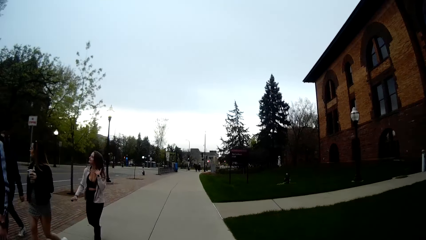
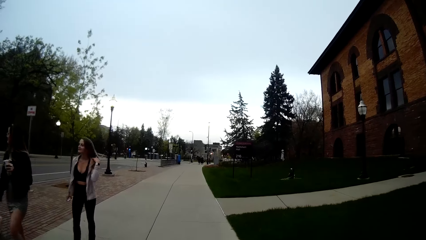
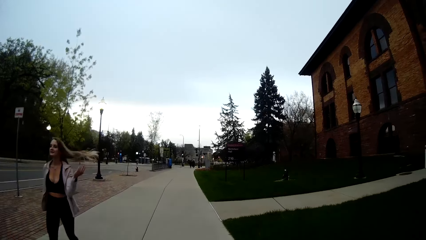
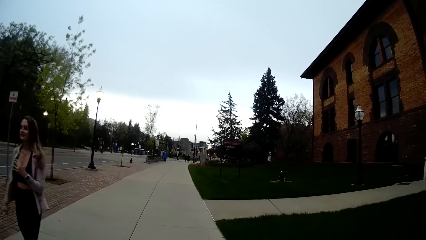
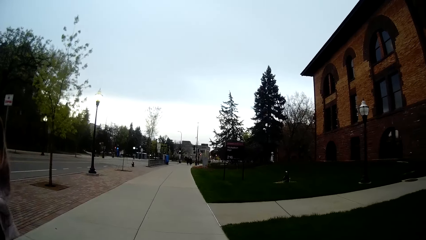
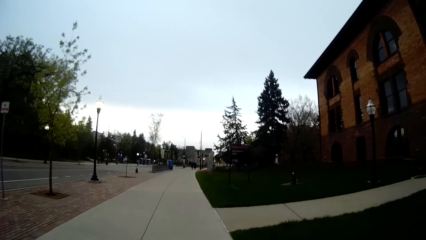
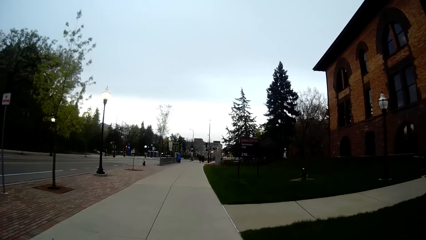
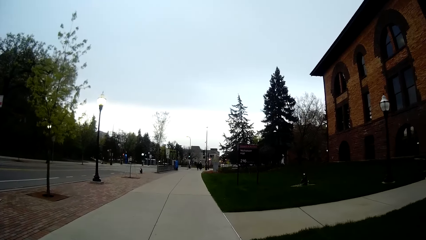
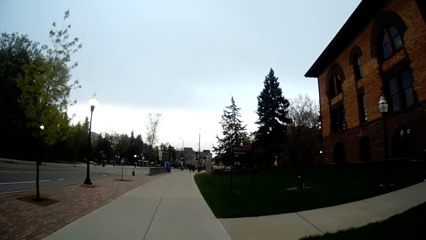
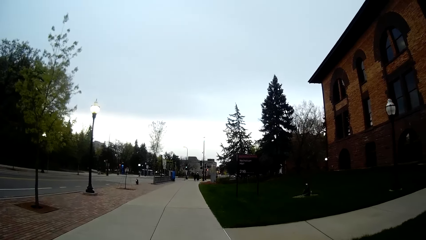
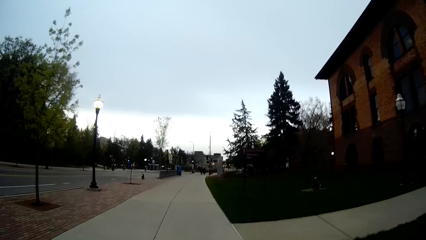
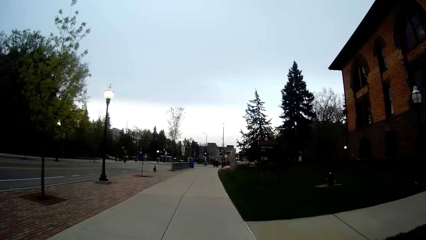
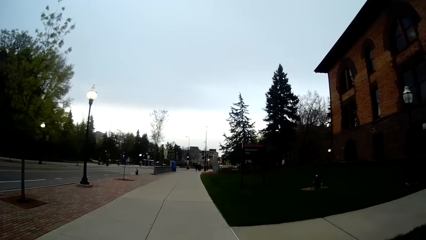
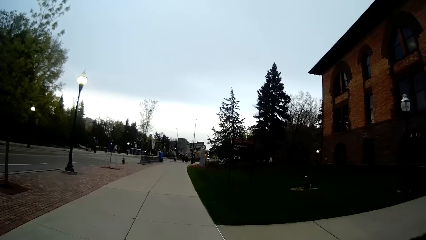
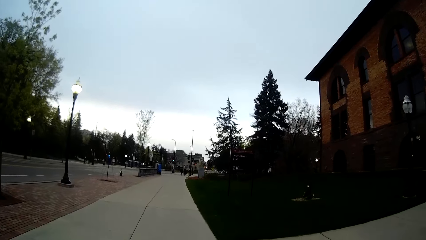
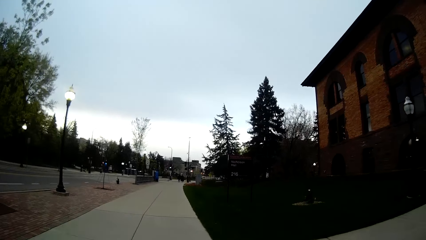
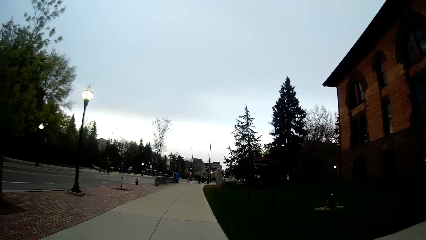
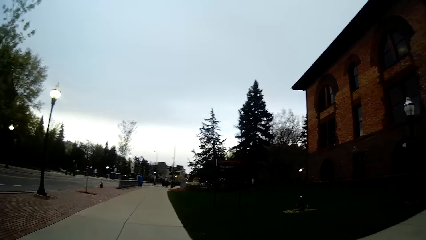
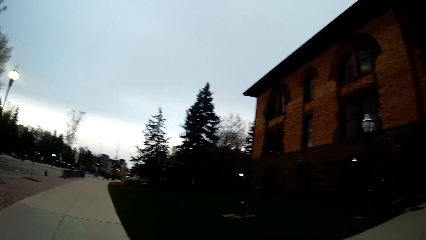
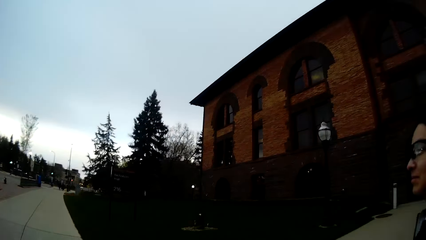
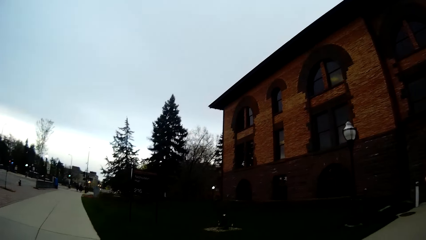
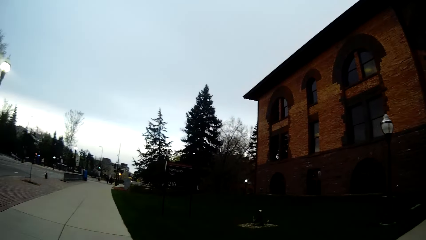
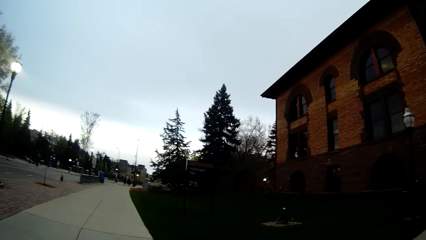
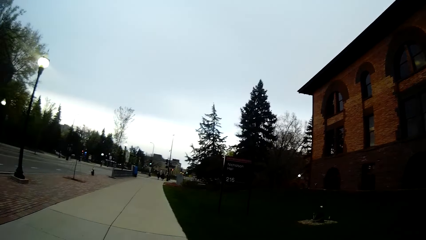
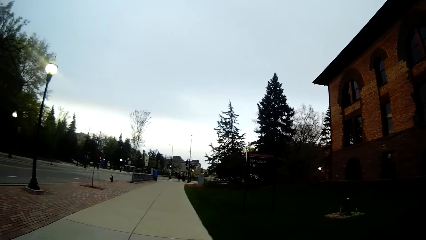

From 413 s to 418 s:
The camera wearer walks past a man, a woman, another woman and a third woman.

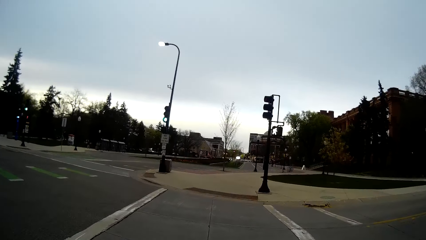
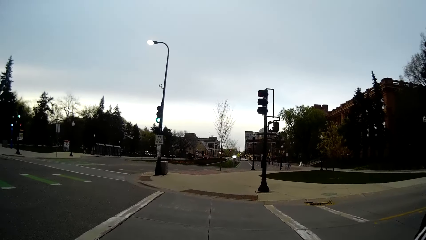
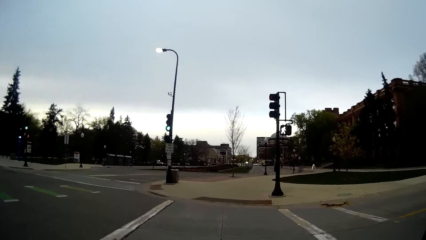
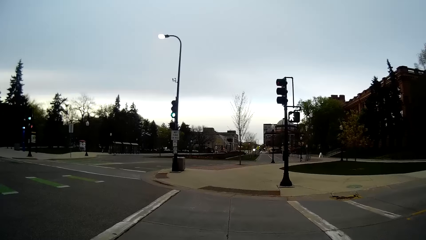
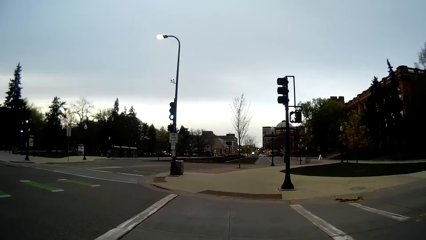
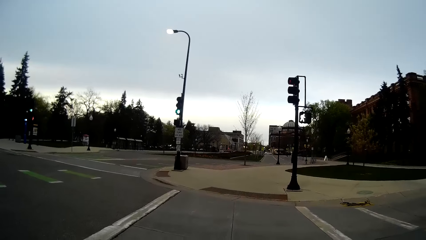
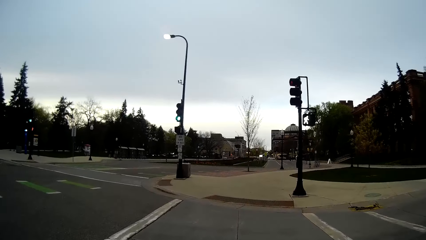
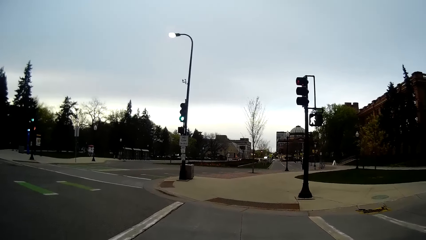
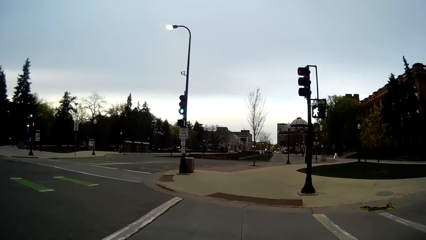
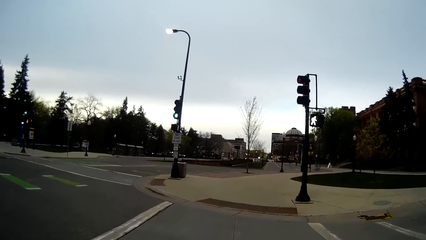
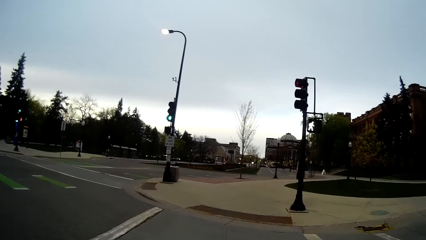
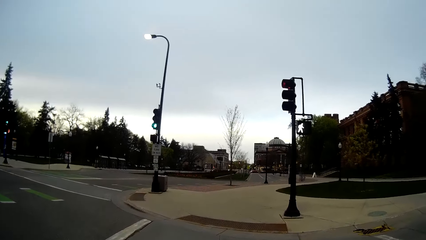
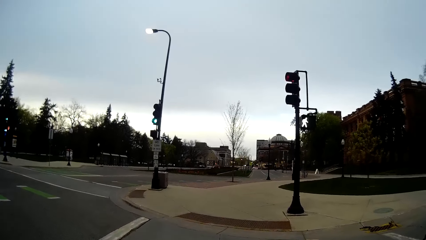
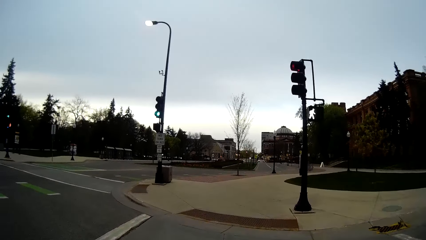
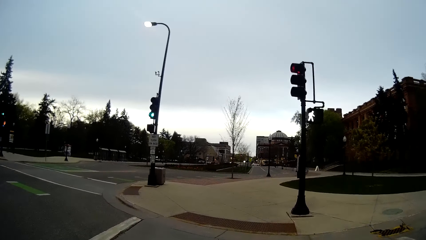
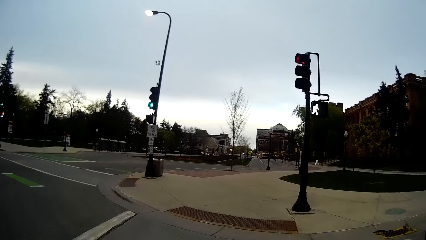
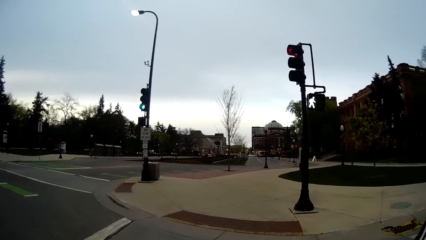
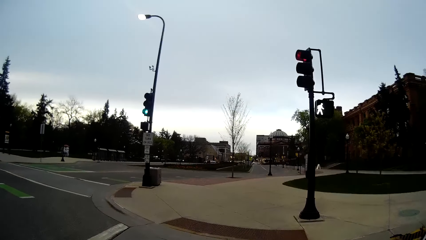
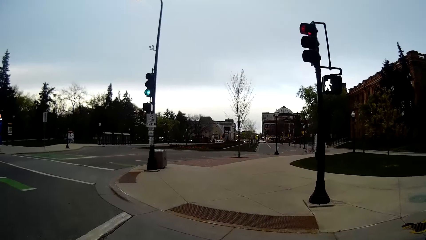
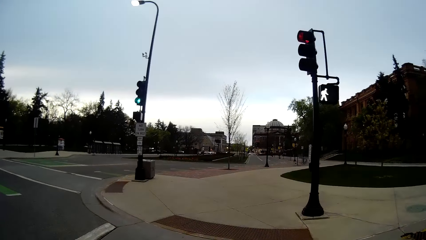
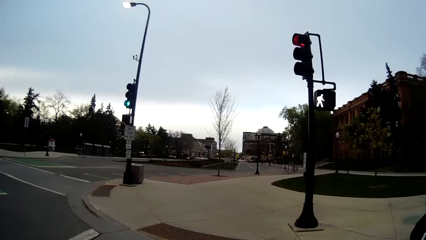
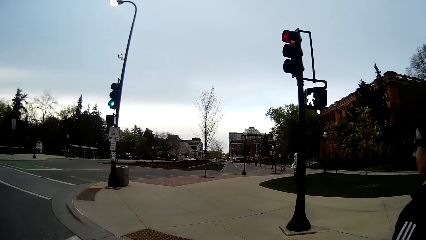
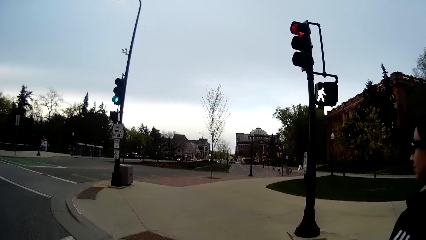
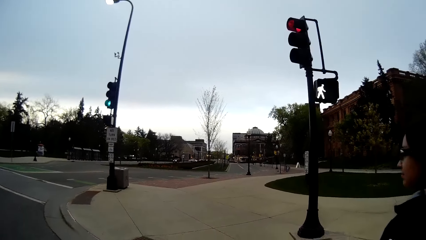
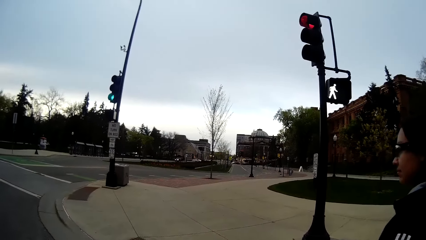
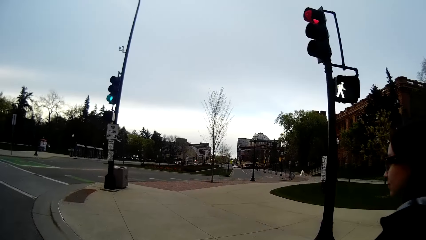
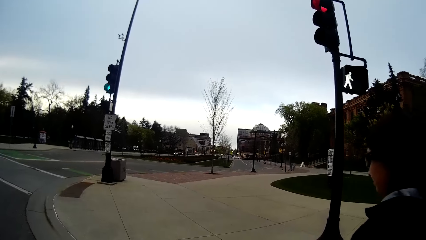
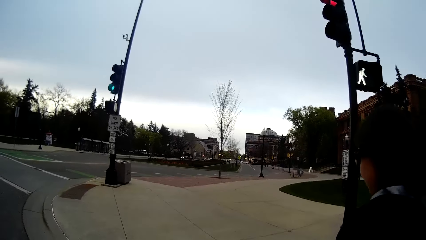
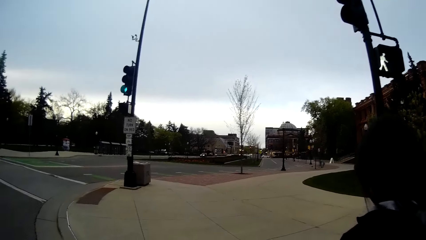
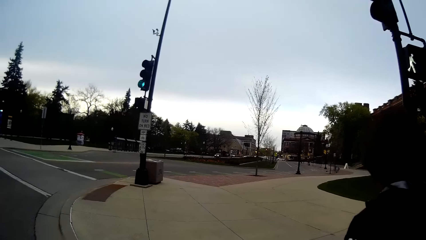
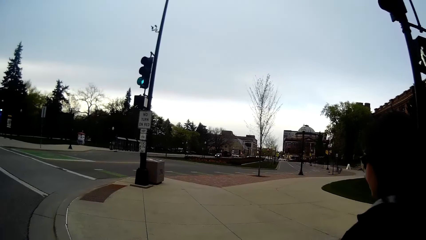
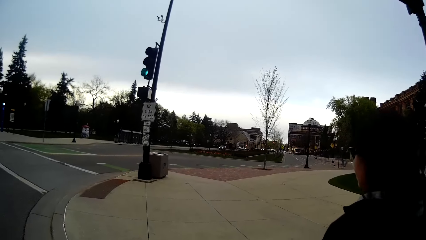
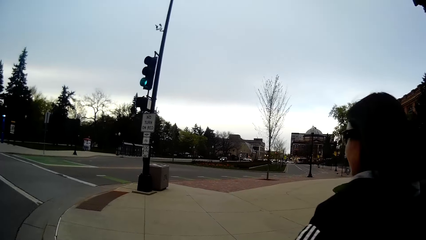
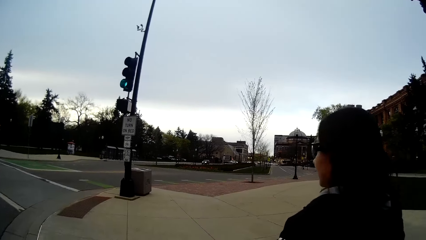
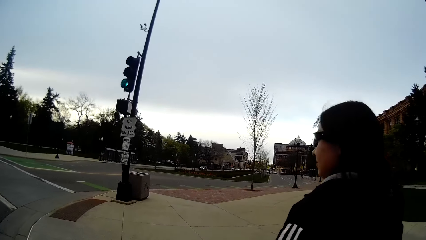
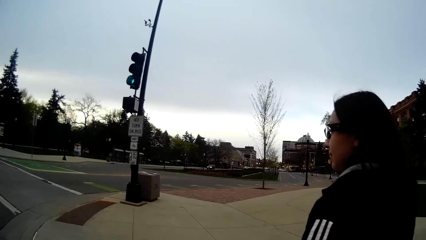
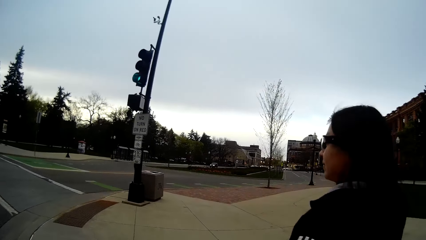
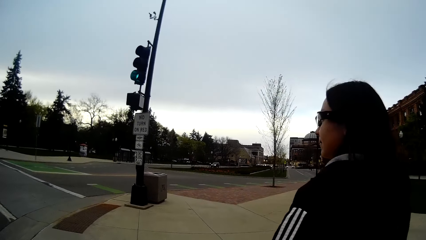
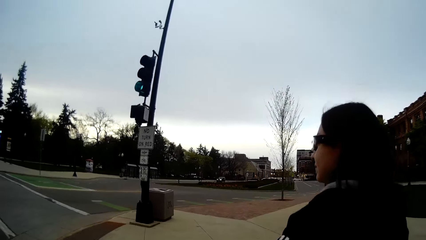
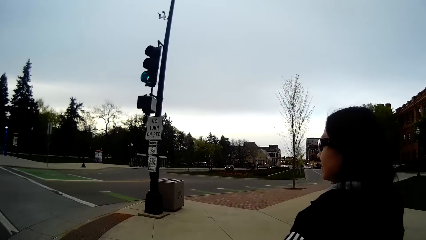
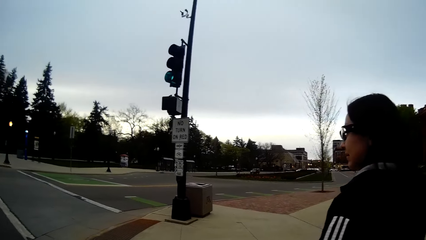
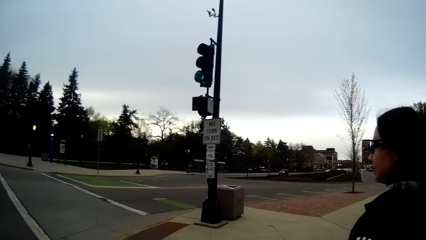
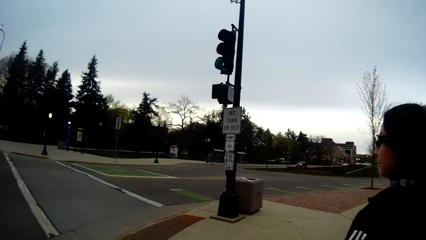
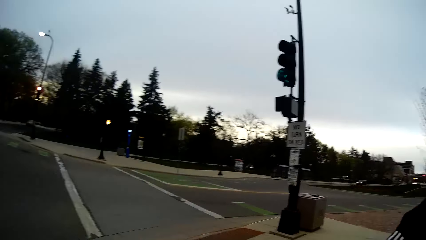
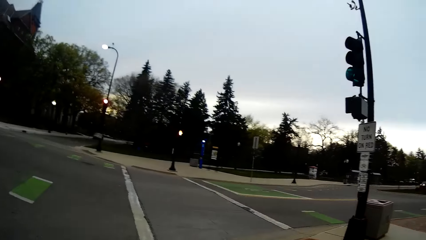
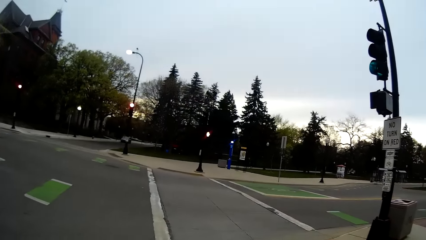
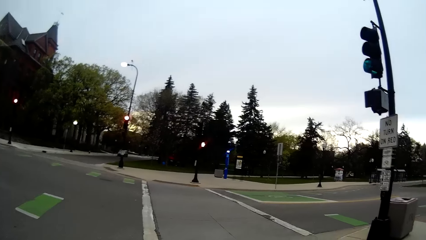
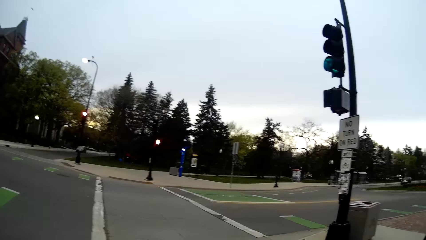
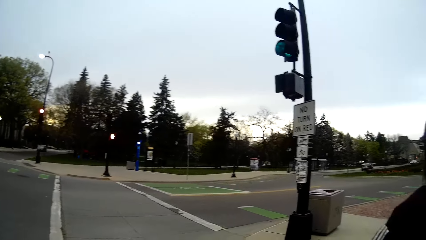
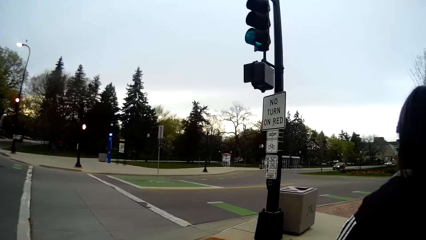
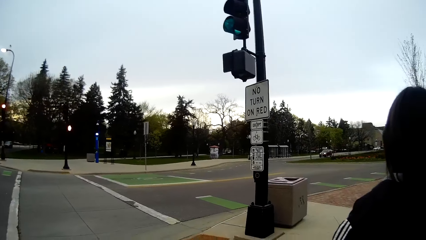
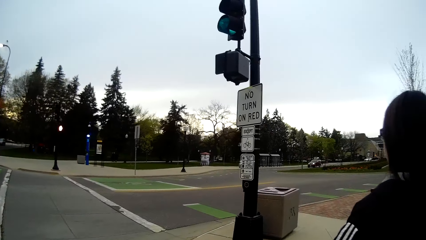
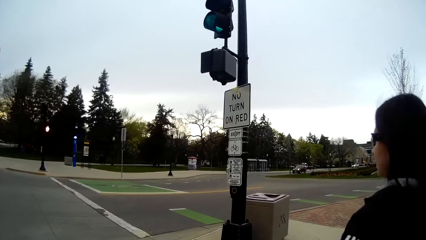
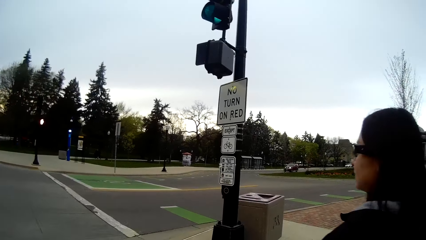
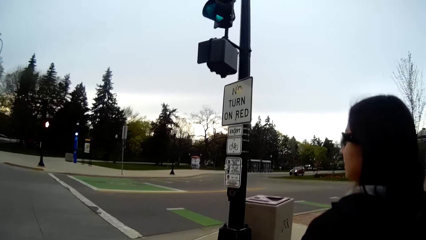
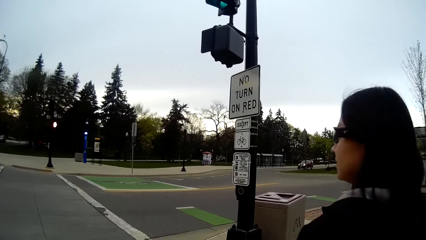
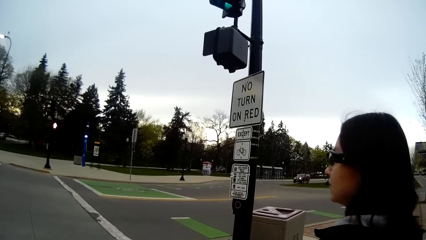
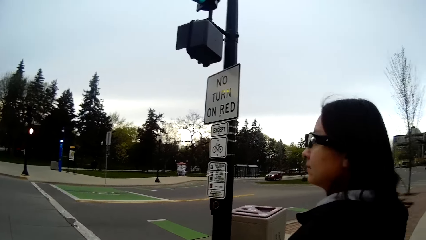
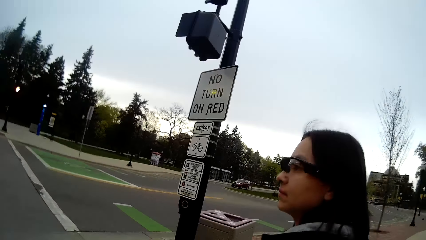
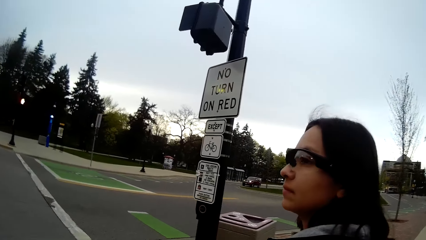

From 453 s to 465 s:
The camera wearer crosses the road.
